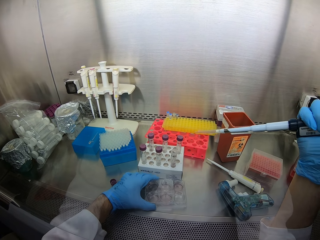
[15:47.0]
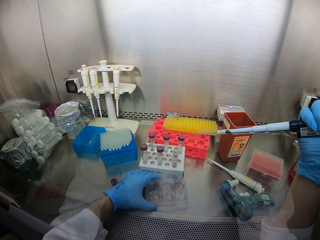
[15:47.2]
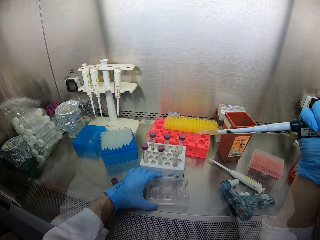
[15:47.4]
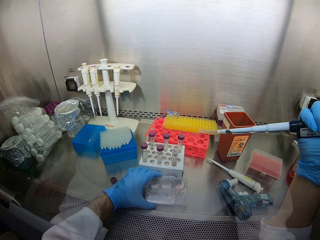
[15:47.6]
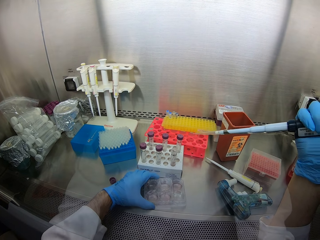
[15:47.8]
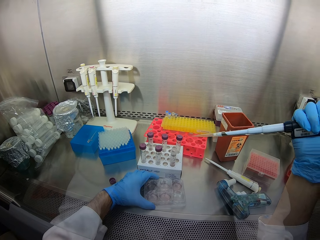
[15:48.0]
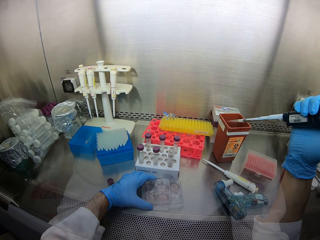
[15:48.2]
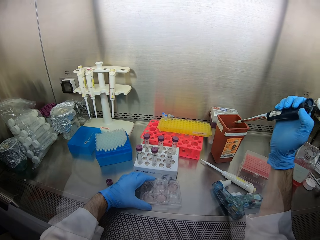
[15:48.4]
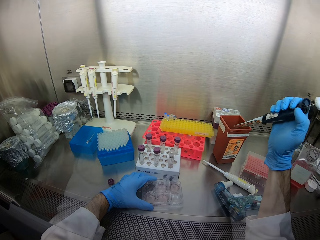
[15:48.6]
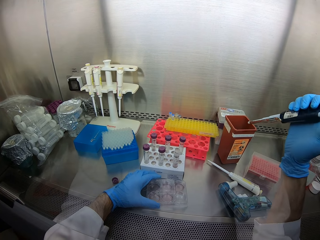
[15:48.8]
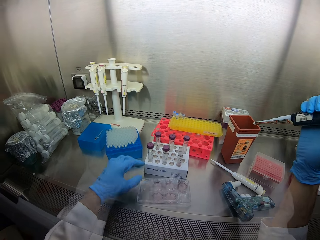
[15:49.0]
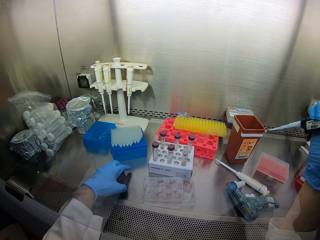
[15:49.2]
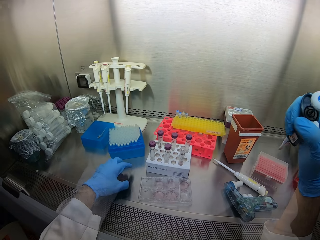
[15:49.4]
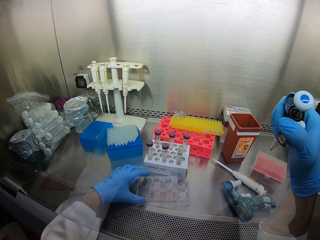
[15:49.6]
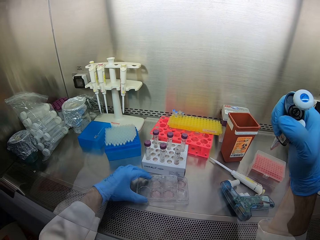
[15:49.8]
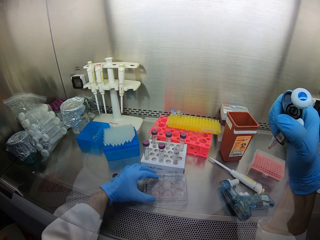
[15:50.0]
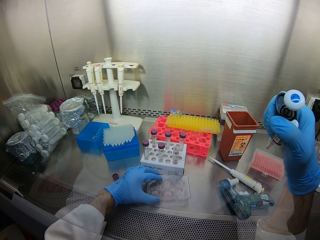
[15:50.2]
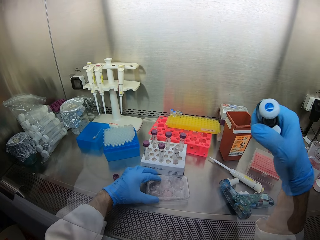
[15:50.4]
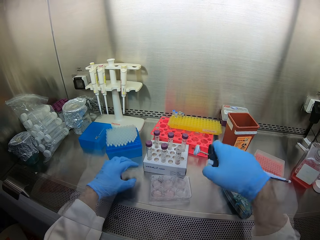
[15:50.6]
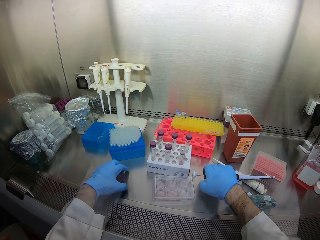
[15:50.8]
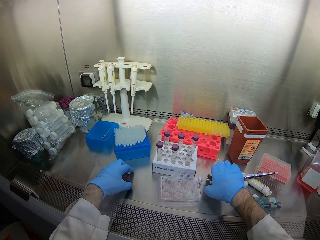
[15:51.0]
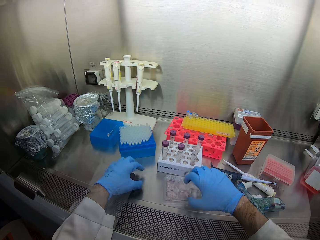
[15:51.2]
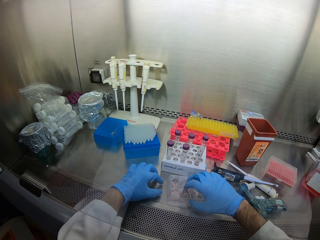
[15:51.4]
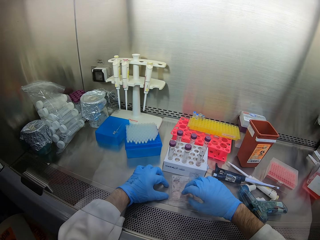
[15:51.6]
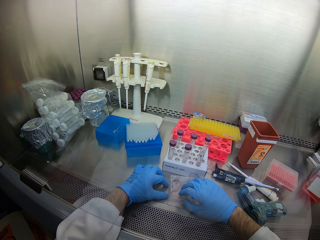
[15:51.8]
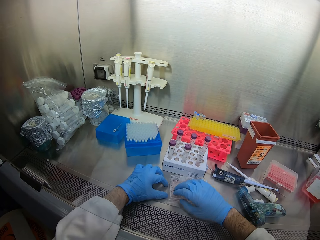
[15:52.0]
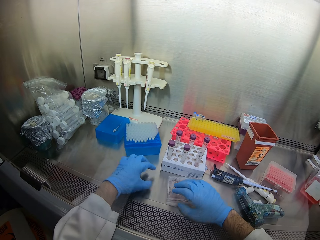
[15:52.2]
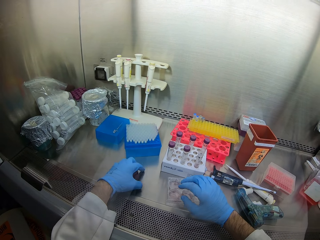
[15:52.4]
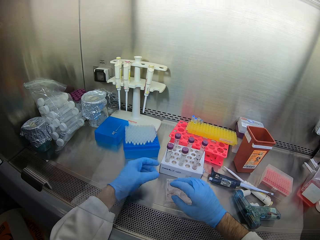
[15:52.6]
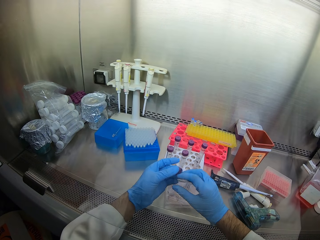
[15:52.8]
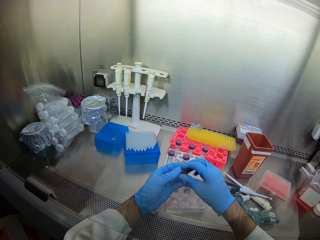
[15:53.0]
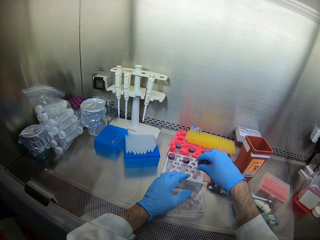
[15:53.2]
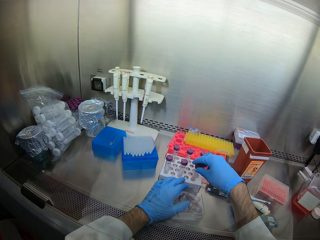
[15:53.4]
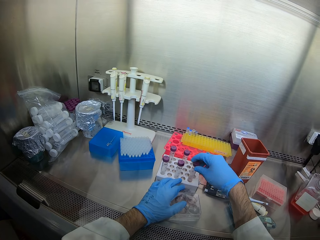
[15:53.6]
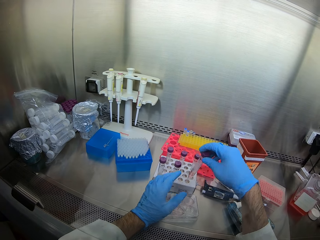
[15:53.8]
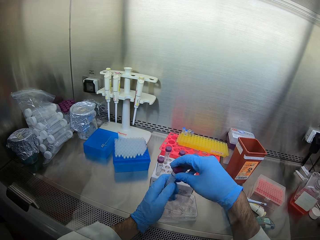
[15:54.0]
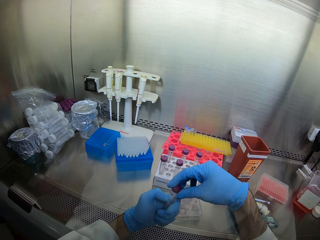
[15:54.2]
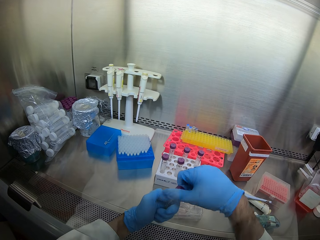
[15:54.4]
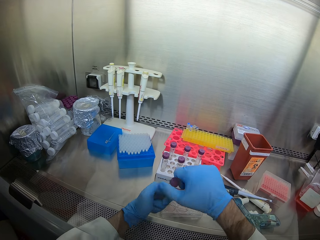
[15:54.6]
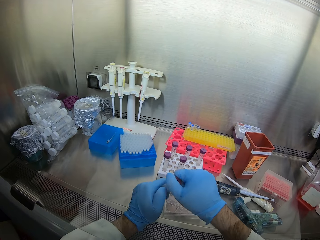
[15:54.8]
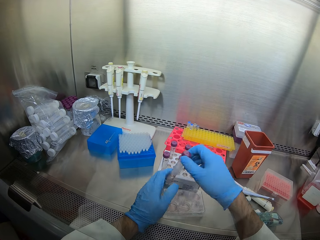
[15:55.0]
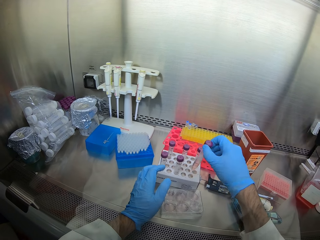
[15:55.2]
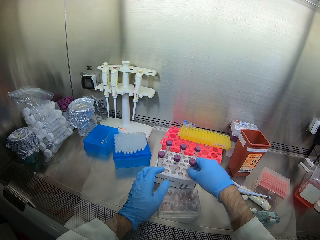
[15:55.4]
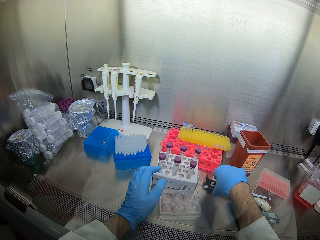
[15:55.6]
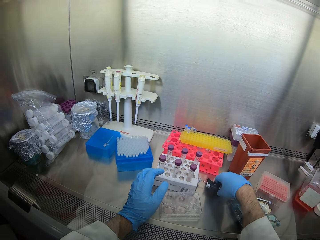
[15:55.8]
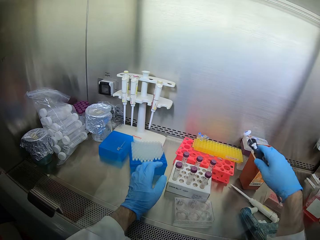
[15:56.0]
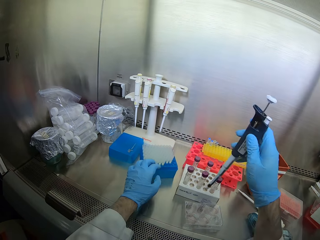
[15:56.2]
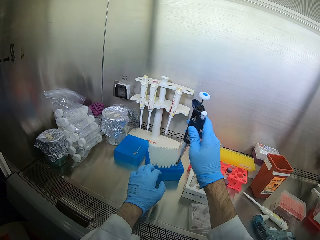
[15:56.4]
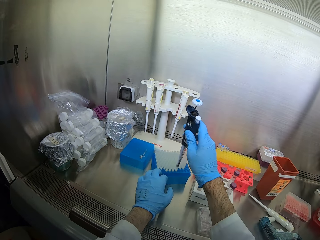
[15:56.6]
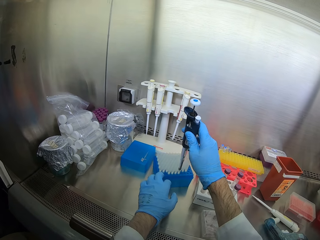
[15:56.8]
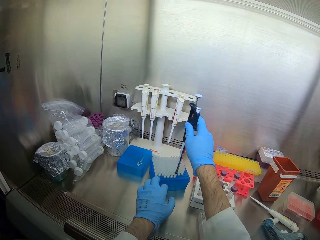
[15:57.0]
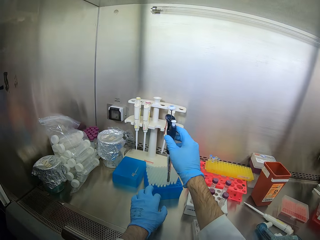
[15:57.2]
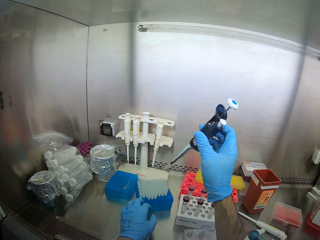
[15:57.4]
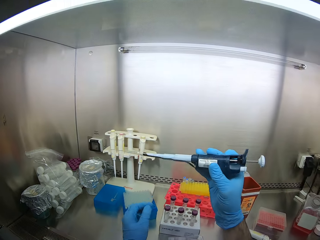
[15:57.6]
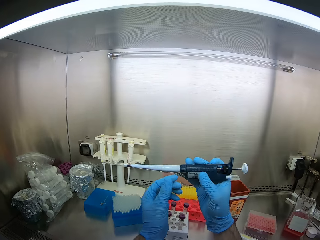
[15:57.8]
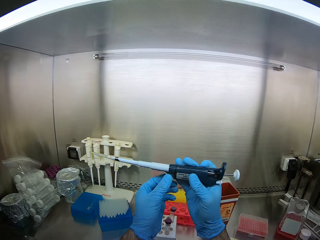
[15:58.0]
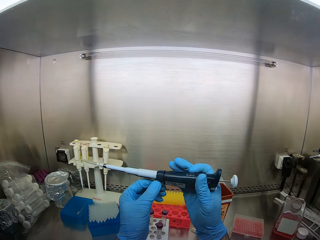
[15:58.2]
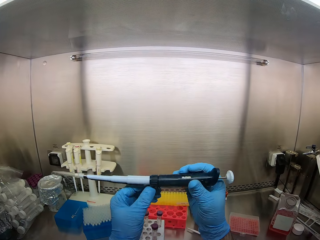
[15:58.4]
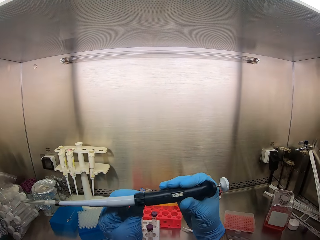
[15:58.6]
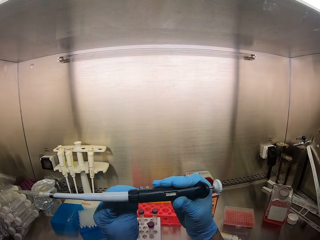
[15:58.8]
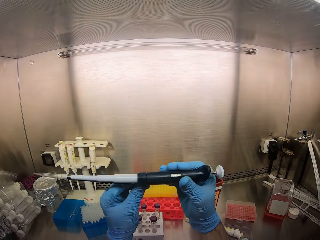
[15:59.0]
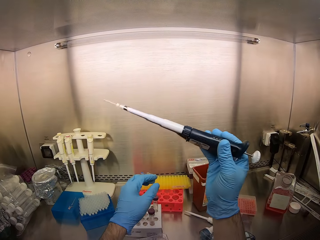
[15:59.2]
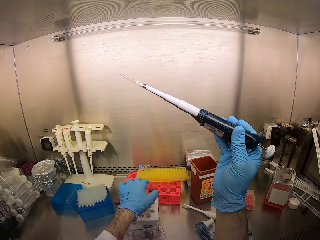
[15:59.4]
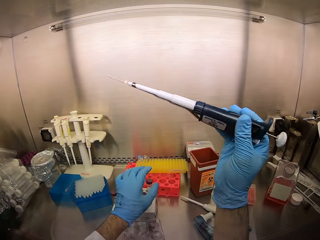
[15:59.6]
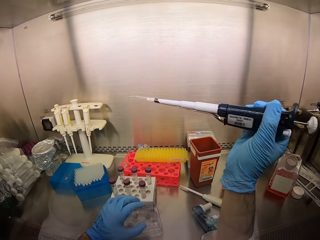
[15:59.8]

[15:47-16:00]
The camera wearer sucks solution. They close the solution tray. They place the micropipette on the counter top. They close the big test tube. They hold the test tube. They place the big test tube in a rack. They pick up the micropipette. They hold a syringe. They insert a dropper in the micropipette.

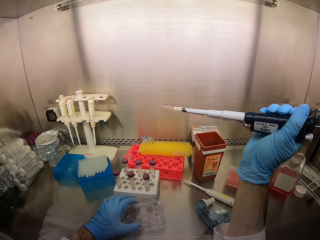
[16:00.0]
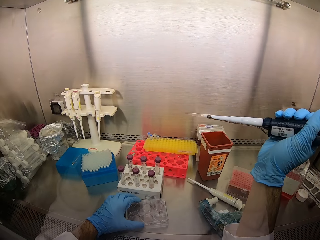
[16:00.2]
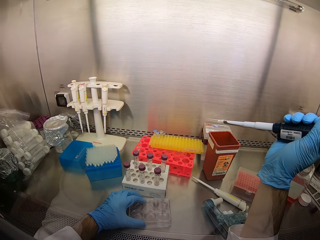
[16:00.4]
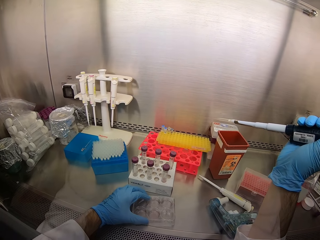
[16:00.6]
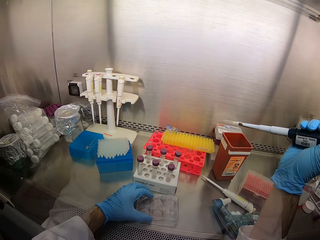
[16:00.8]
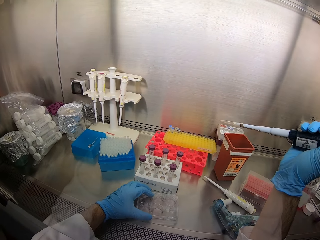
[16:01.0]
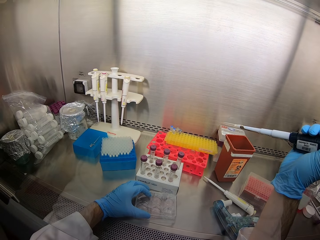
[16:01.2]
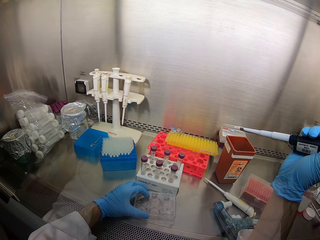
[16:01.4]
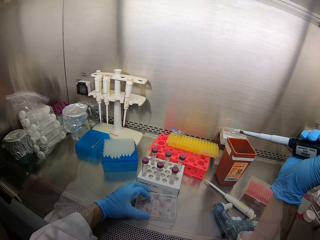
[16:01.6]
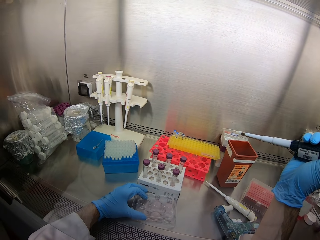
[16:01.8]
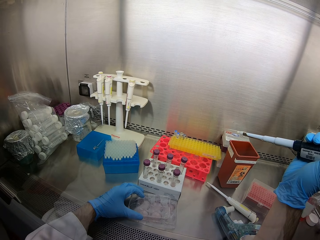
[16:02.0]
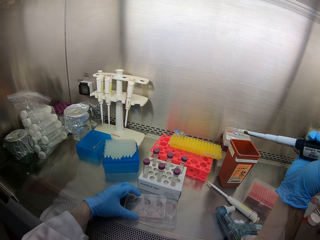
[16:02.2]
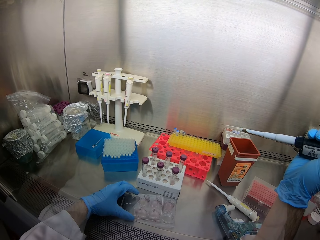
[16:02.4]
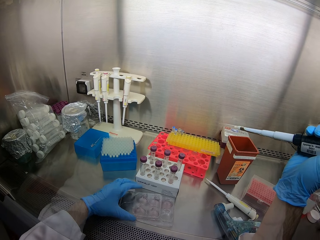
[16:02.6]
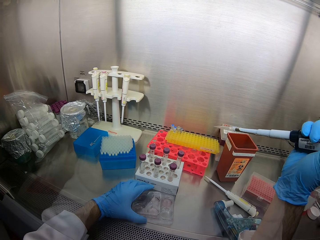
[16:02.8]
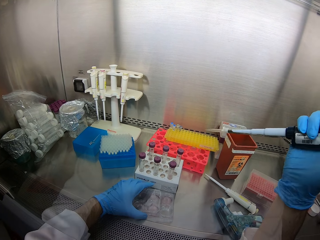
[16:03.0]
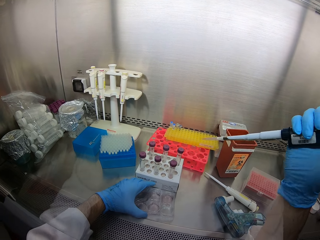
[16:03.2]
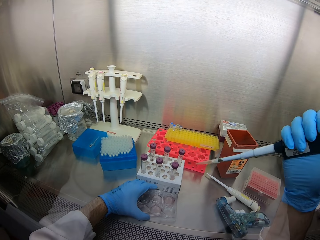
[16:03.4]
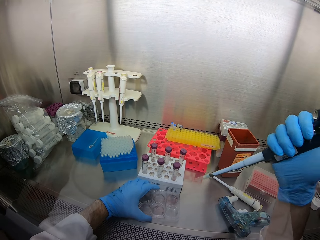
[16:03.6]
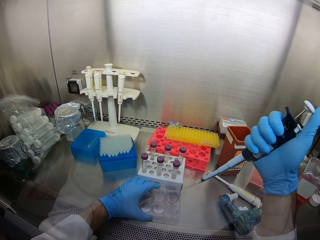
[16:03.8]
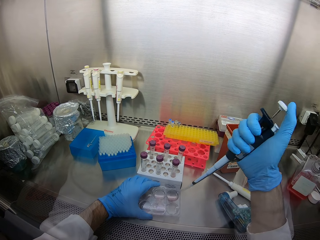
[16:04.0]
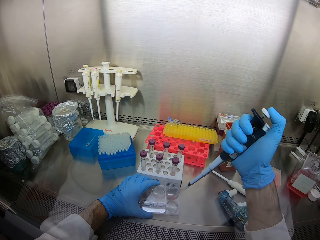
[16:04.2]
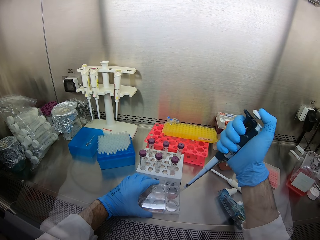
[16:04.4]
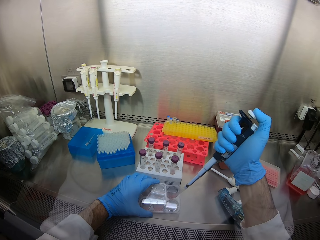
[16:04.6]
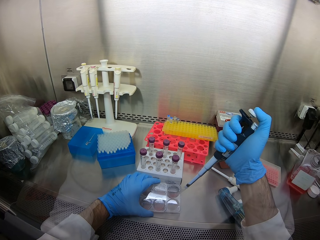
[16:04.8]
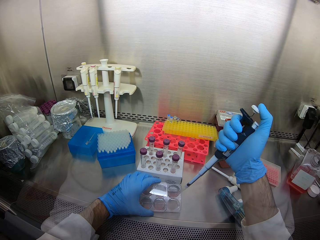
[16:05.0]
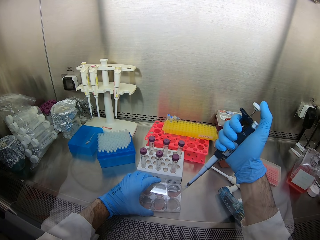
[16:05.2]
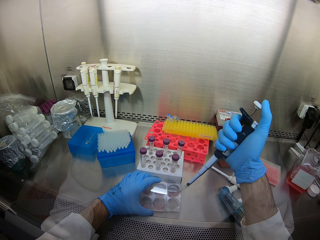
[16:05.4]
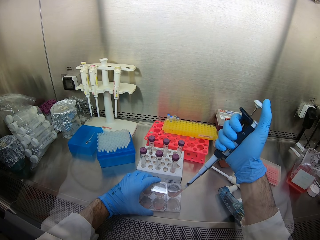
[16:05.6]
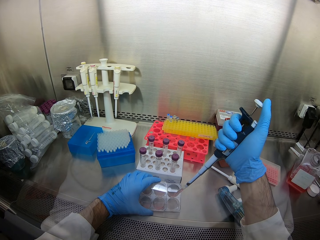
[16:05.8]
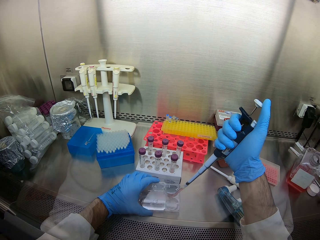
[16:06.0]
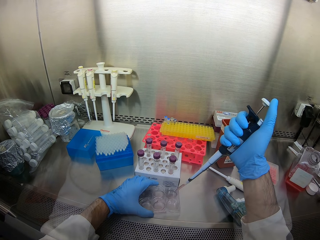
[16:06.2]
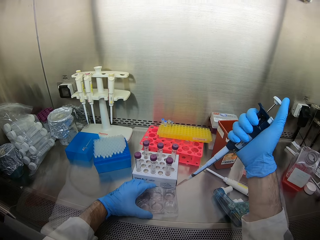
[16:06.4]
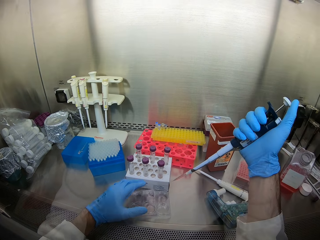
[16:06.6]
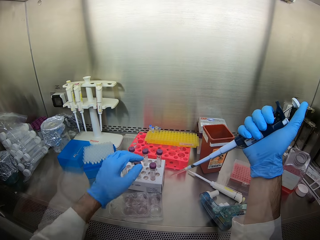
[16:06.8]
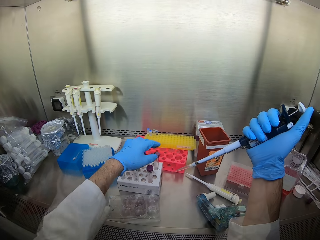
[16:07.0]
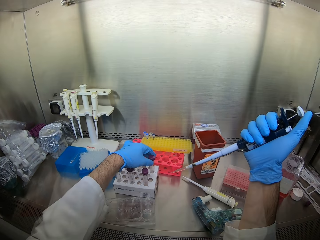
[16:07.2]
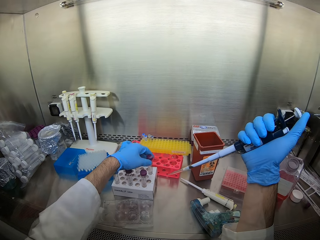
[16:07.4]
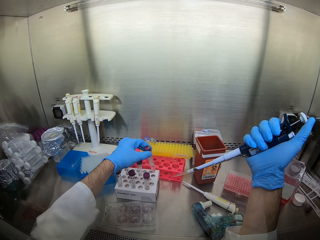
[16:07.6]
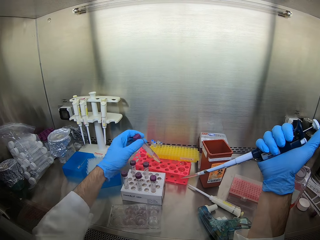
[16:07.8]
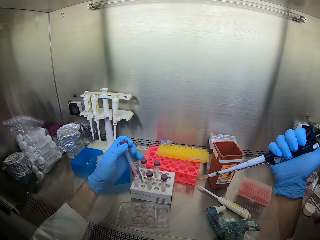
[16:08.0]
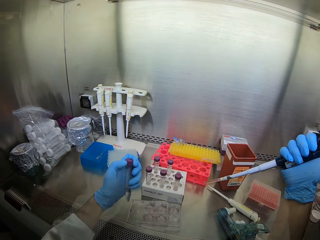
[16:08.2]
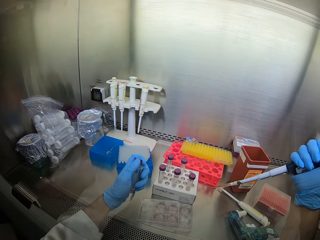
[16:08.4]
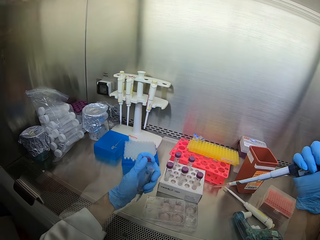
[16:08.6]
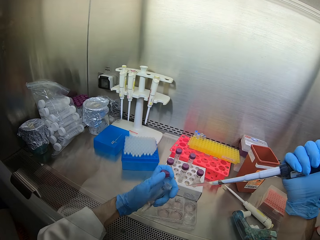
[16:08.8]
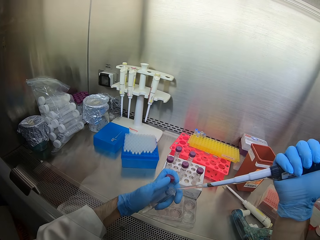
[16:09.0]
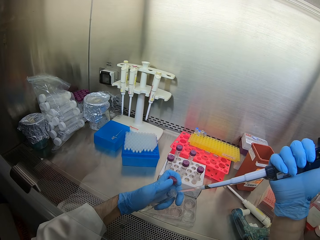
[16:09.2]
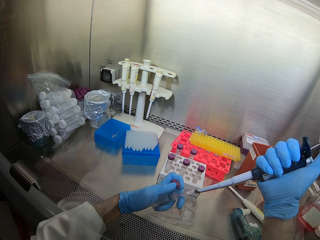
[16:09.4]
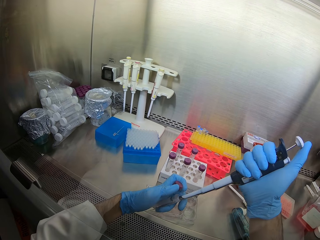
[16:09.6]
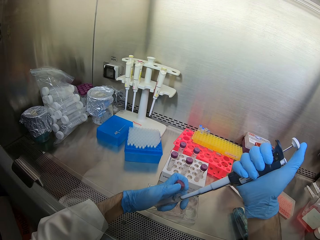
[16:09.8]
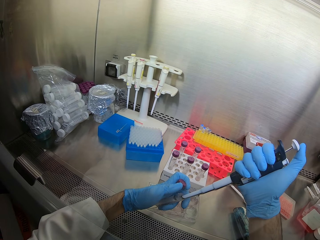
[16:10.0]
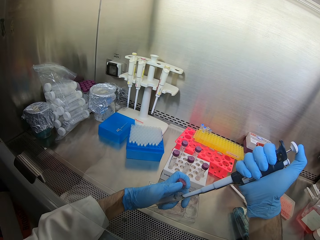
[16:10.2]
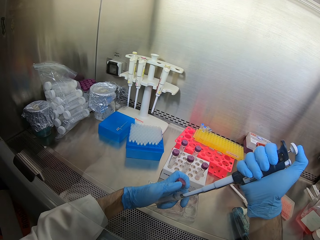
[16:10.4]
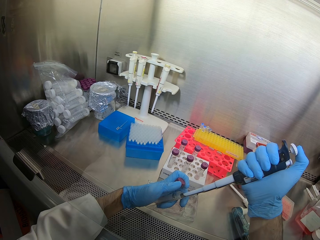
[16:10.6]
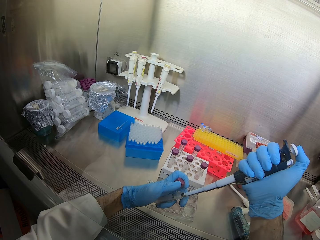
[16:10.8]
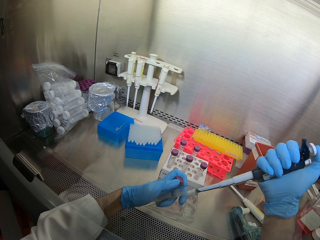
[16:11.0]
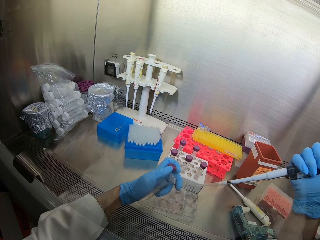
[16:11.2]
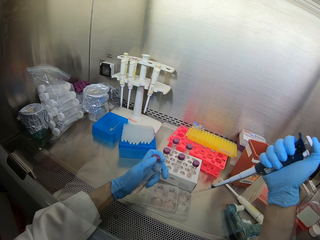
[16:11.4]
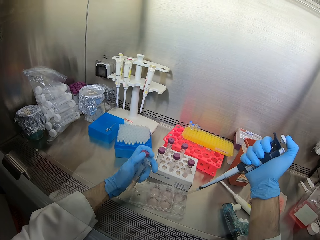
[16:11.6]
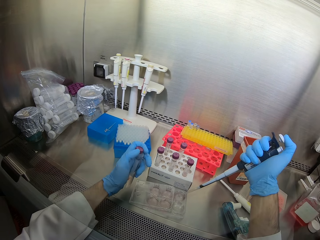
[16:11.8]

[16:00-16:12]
The camera wearer opens the solution tray. They siphon a liquid from the containers. They suck solution again. They open a big test tube lid. They put solution in the big test tube.
